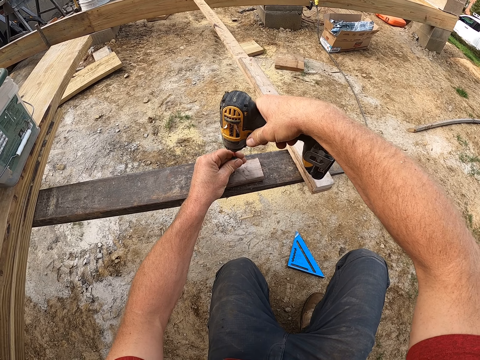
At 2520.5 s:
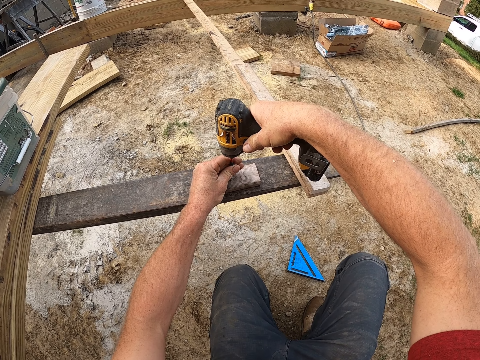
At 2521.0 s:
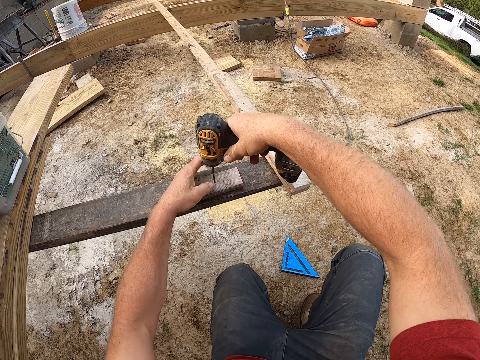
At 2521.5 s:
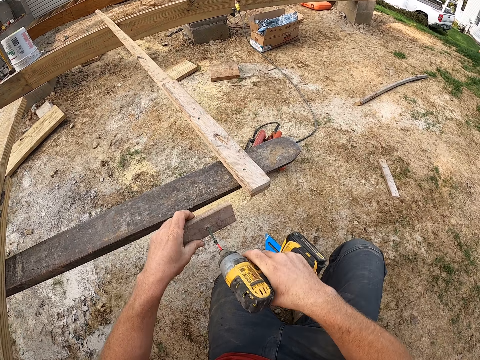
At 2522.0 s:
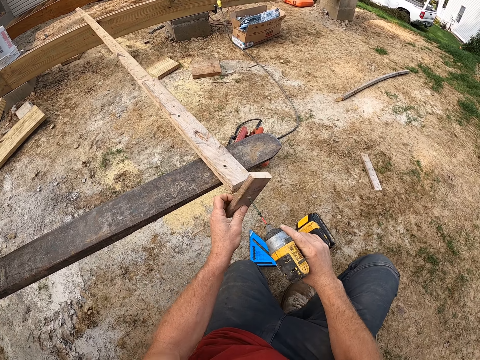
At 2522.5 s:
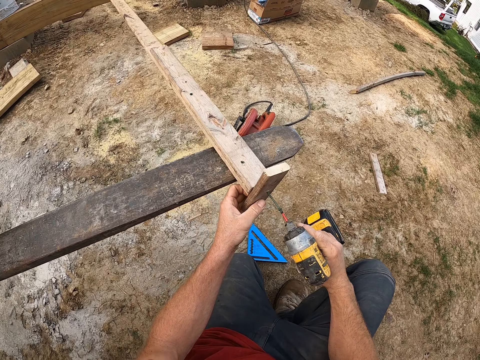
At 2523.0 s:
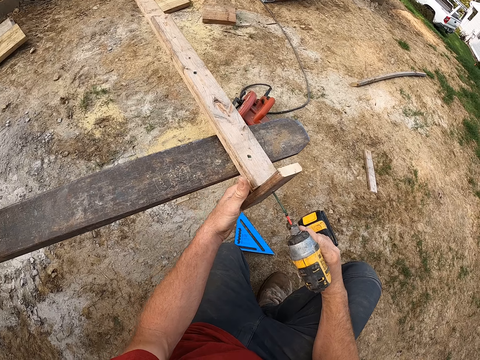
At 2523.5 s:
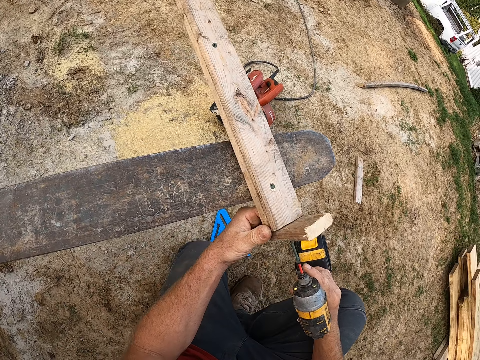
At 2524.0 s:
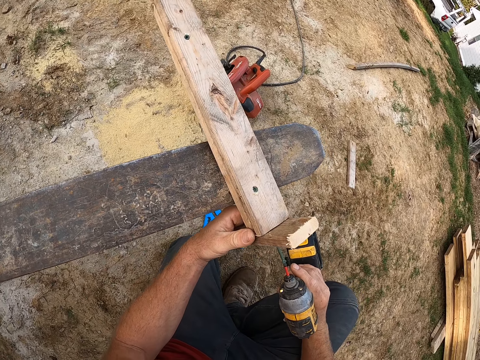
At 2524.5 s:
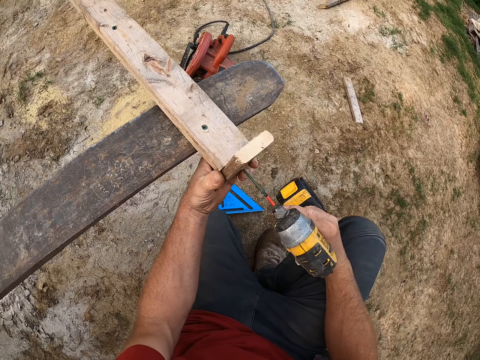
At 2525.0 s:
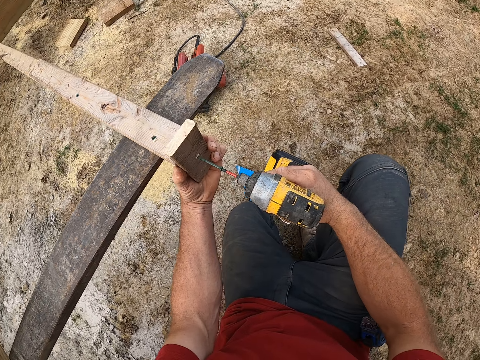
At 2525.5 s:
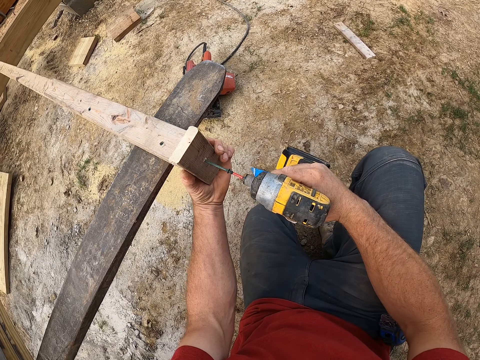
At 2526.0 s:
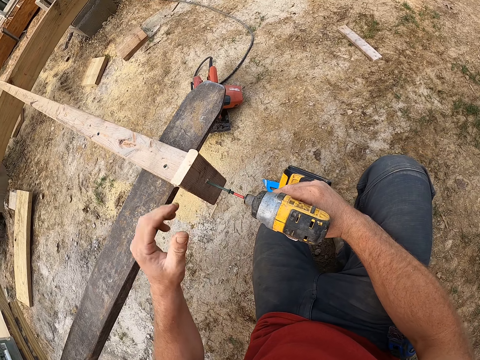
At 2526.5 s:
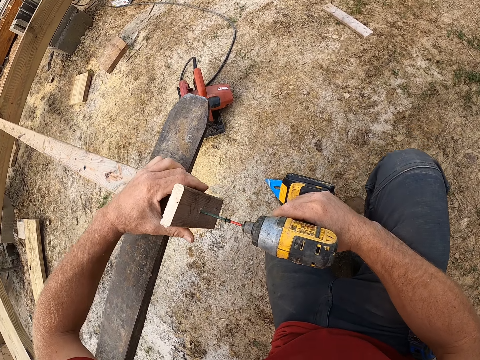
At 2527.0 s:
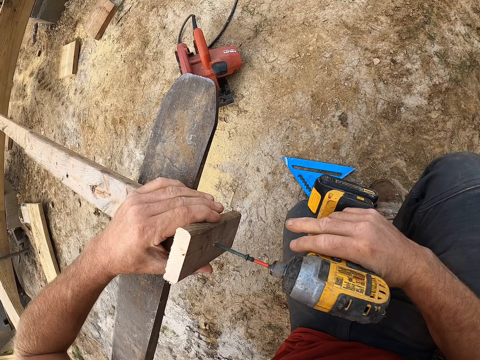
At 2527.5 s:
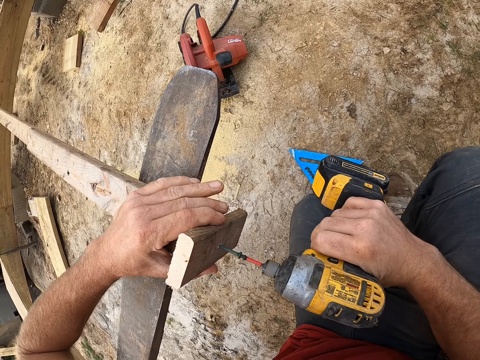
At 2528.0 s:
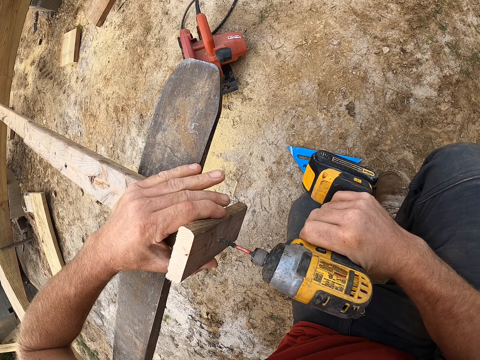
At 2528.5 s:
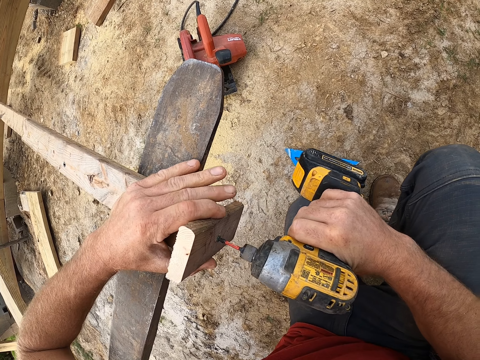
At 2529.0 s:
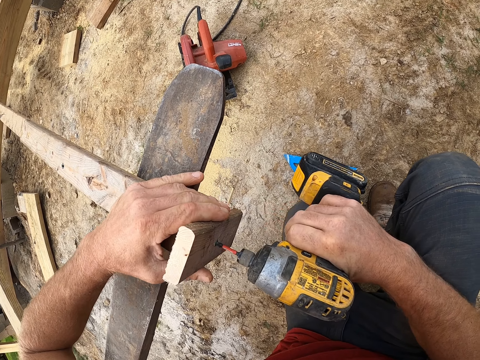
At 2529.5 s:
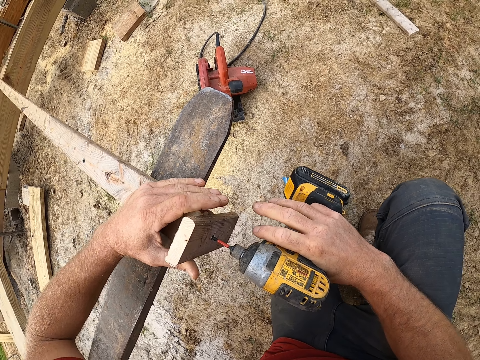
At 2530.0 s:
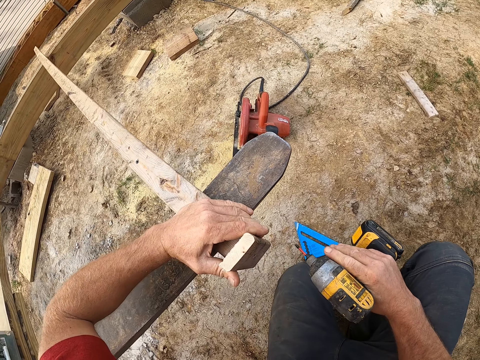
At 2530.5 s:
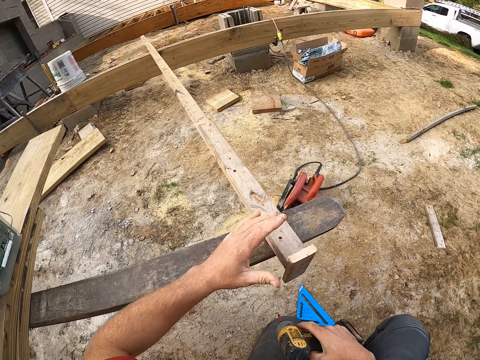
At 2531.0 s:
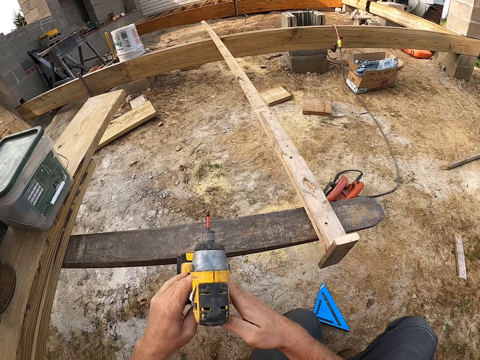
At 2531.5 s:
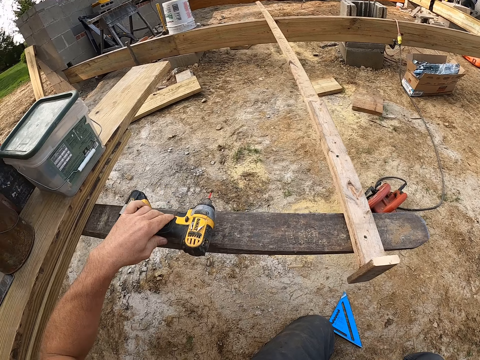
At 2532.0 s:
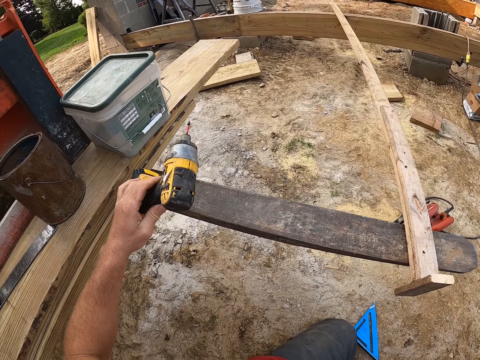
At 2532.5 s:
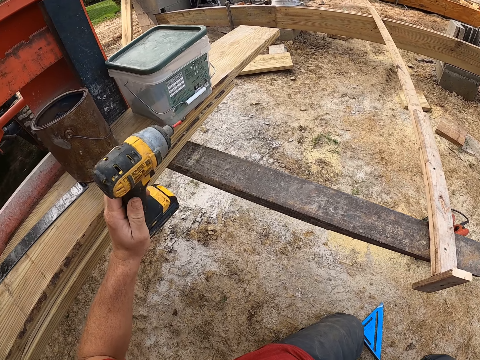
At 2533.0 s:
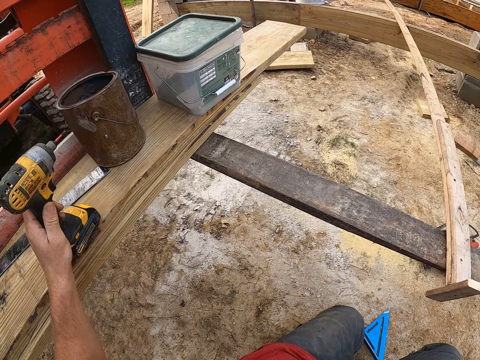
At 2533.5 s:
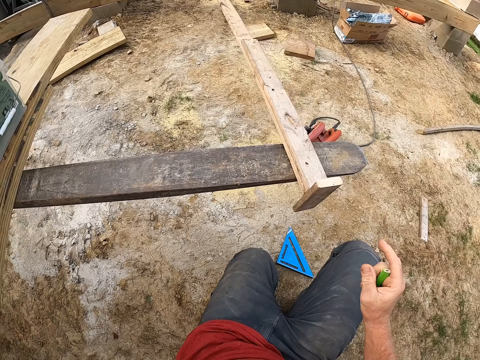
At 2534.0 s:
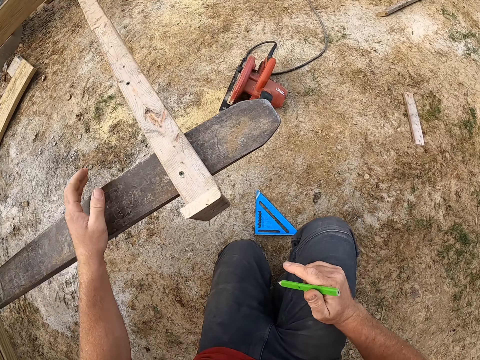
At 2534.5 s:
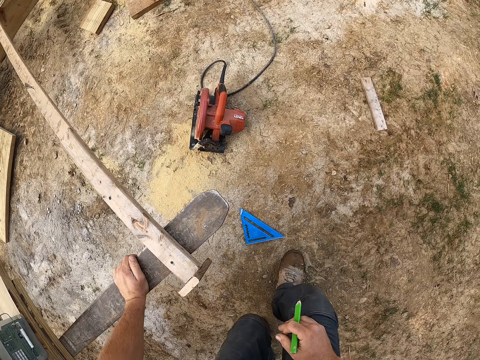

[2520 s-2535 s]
The camera wearer drills the wood with the nail gun. They pick the wooden plank from the wooden plank on the tractor. They place the wooden plank on the edge of another wooden plank. They screw the wooden planks with the drill. They attempt to drop the drill on the wooden plank. They drop the drill on the wooden plank on the workbench.

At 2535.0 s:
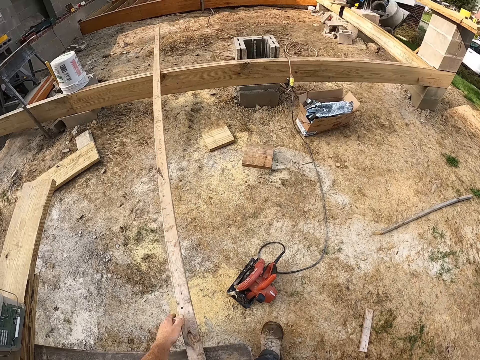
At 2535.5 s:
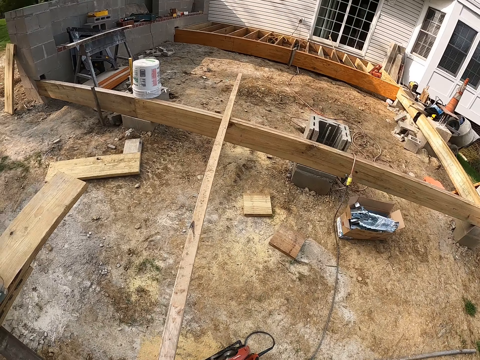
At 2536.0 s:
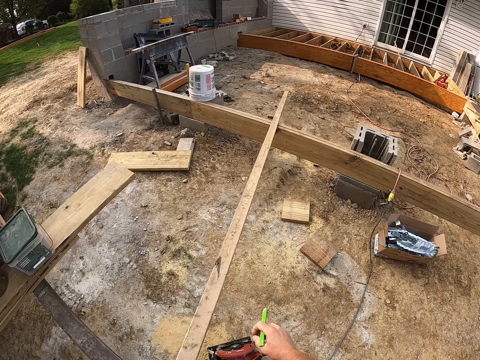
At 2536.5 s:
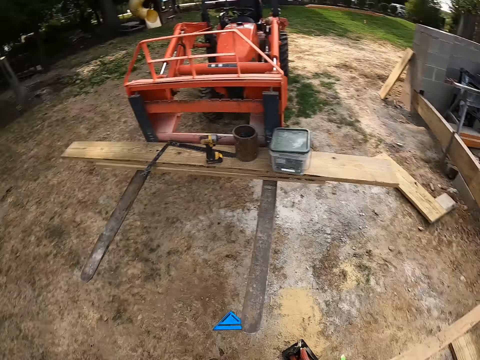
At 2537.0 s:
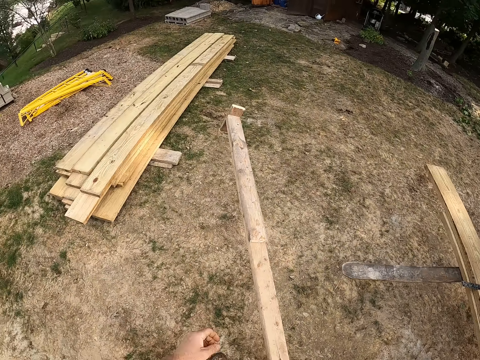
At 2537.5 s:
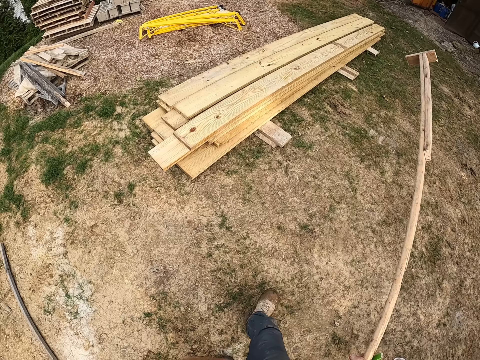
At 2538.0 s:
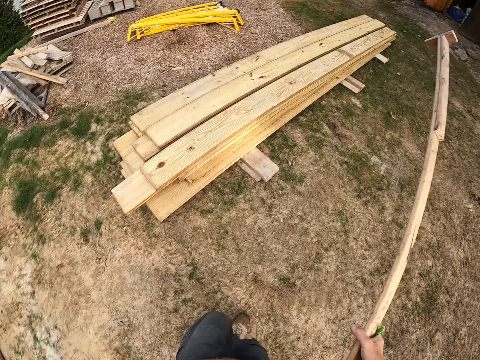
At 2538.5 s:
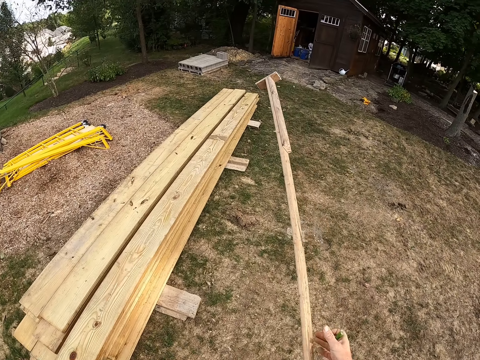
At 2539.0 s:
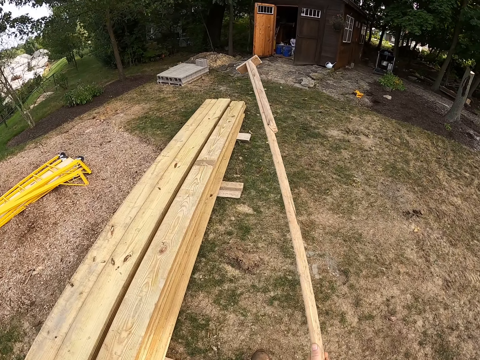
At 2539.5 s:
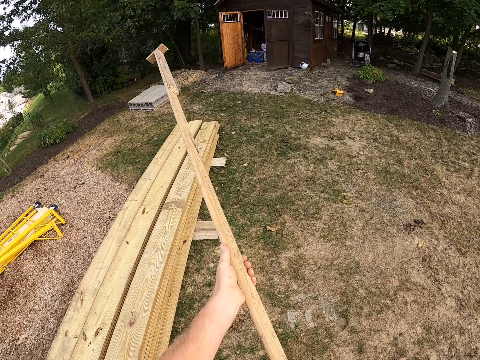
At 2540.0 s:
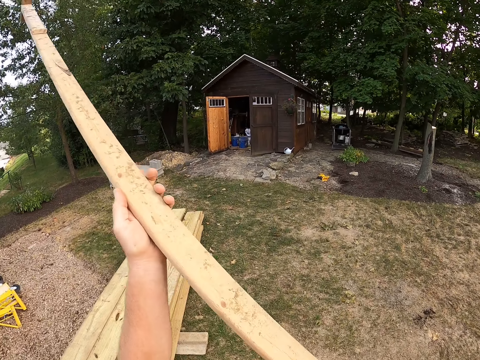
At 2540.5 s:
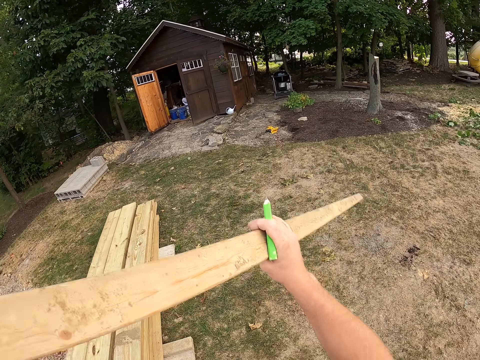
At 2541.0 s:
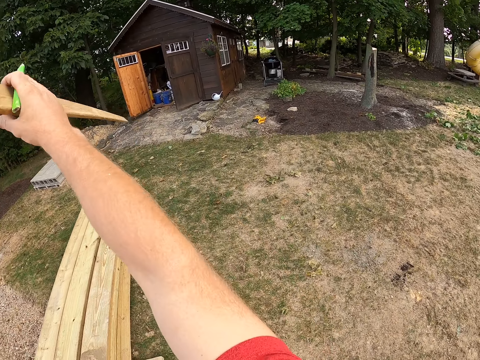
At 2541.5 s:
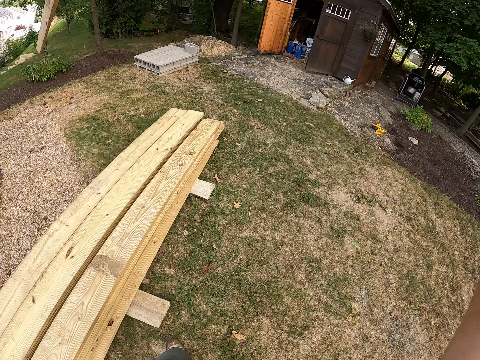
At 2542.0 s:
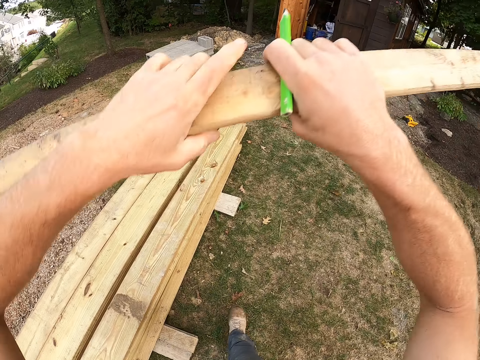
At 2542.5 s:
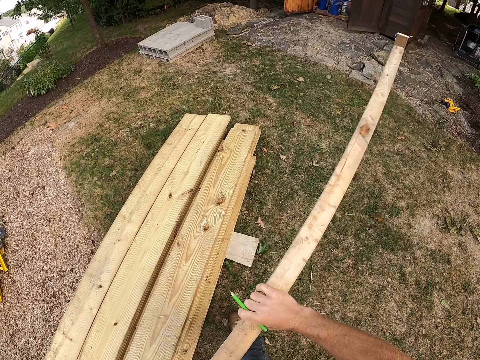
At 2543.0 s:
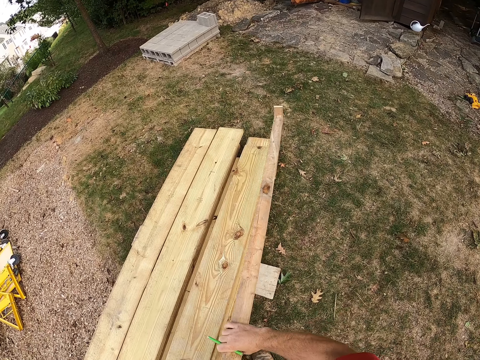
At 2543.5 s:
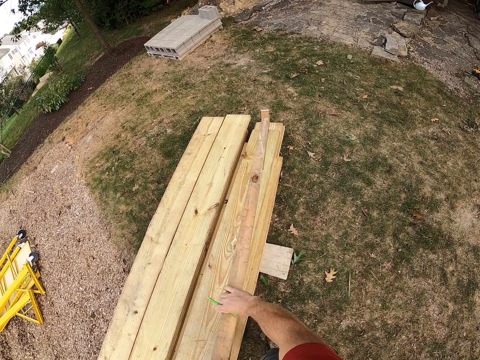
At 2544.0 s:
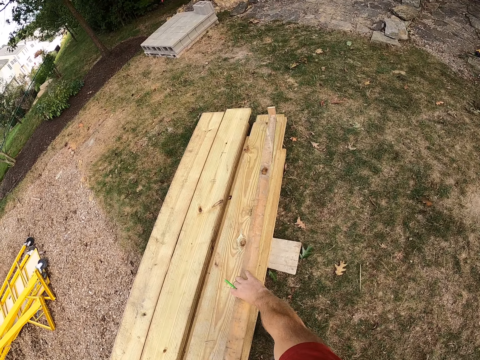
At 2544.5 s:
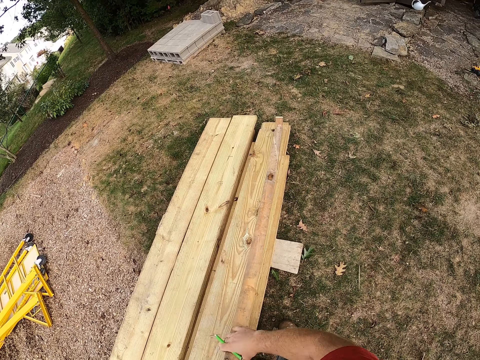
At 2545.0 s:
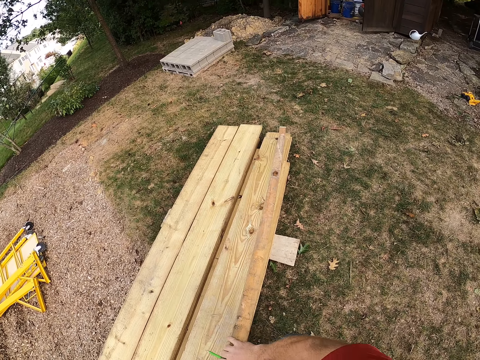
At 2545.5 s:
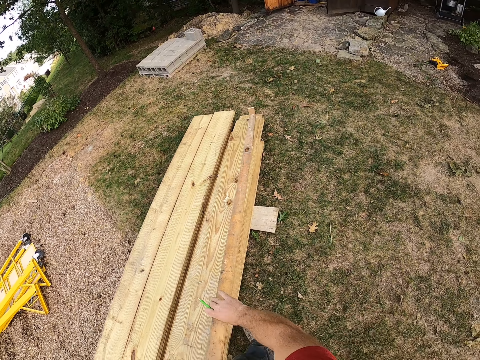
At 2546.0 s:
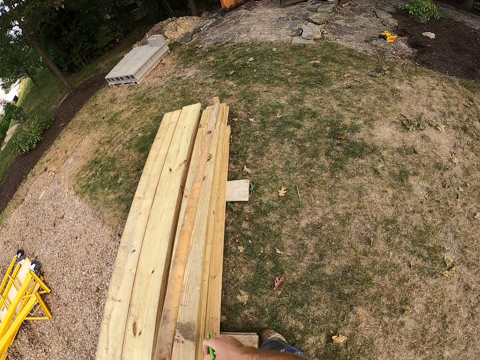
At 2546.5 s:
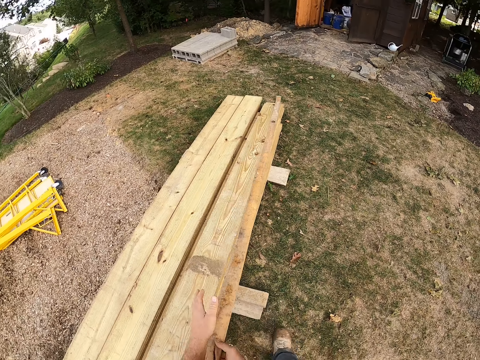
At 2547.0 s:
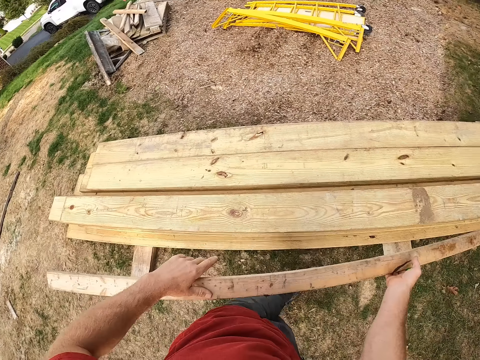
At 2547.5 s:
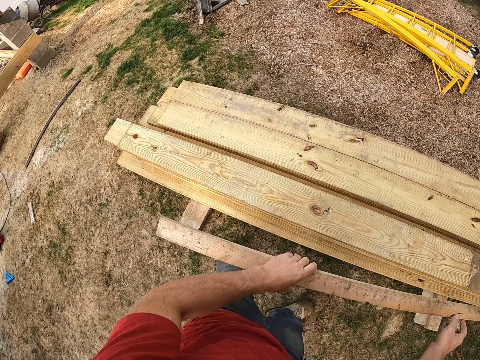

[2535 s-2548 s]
The camera wearer carries the wooden plank. They walk around the construction area, pick up the piece of wood, and walk around the construction area. They flip the piece of wood. They place the wooden plank on a wooden plank.
